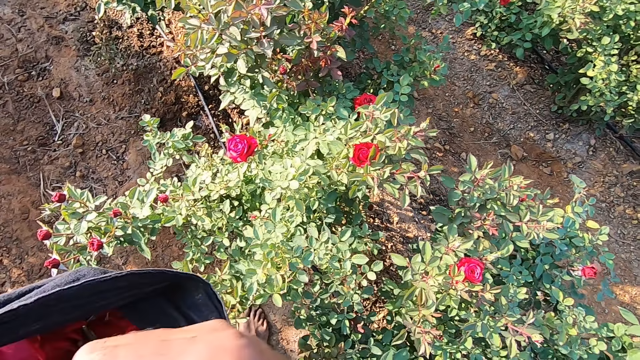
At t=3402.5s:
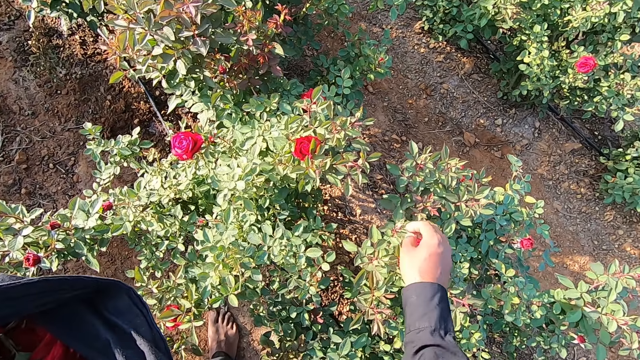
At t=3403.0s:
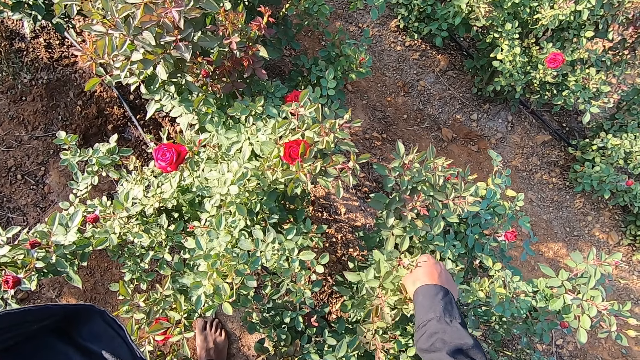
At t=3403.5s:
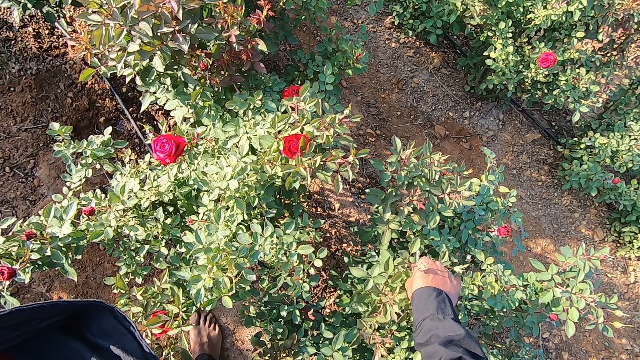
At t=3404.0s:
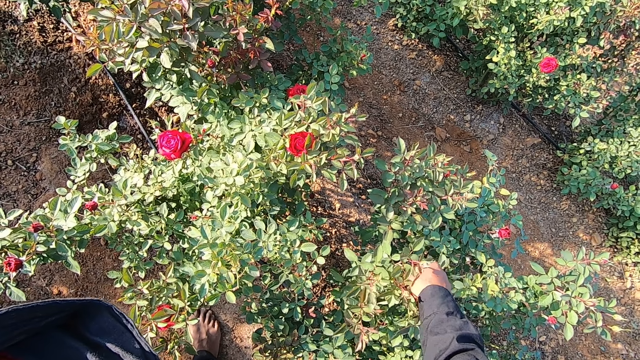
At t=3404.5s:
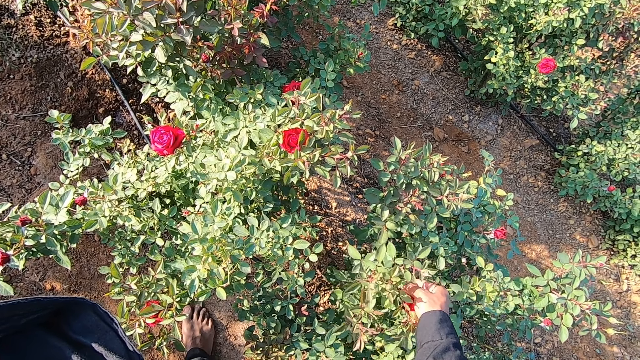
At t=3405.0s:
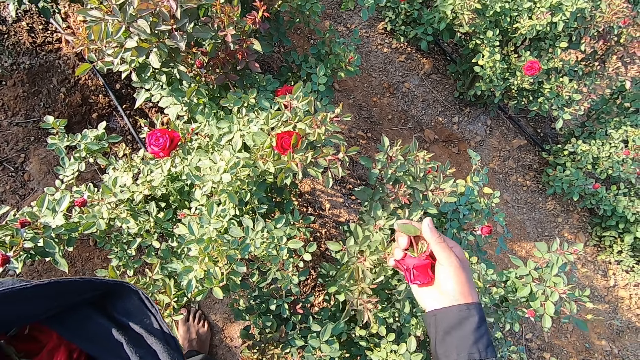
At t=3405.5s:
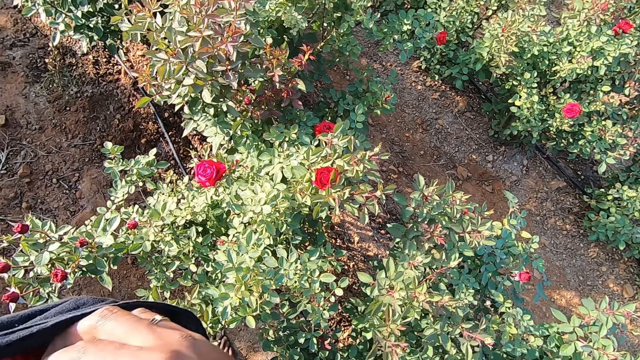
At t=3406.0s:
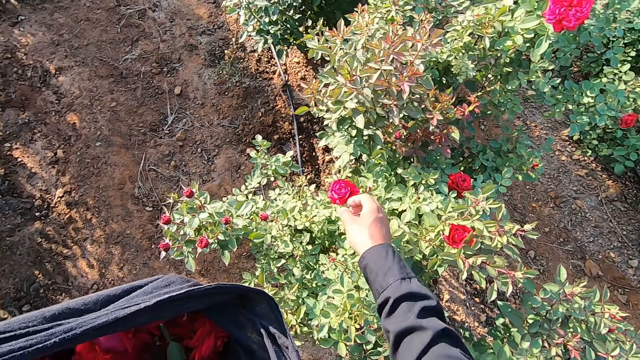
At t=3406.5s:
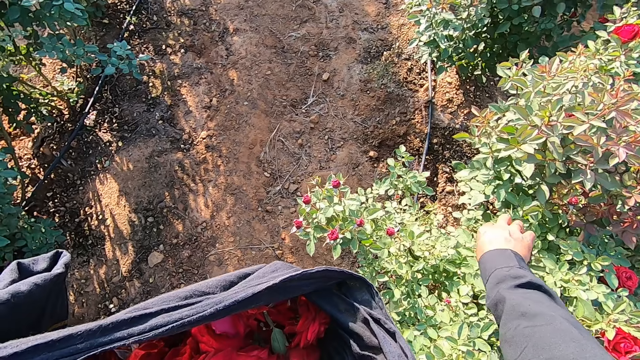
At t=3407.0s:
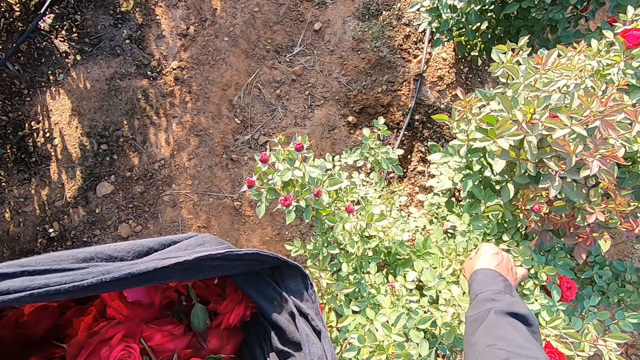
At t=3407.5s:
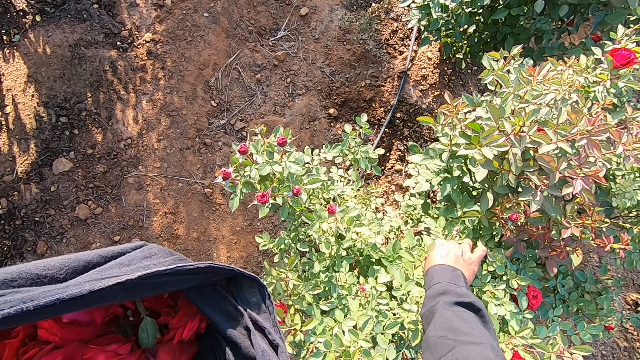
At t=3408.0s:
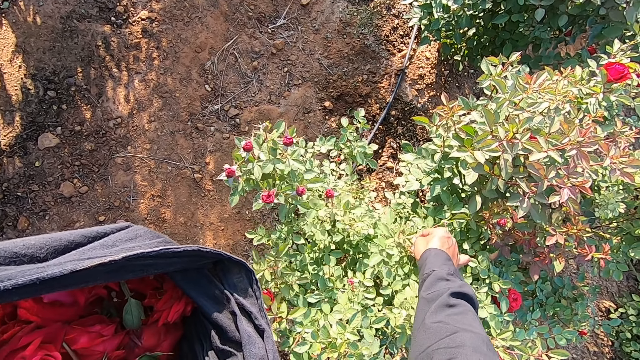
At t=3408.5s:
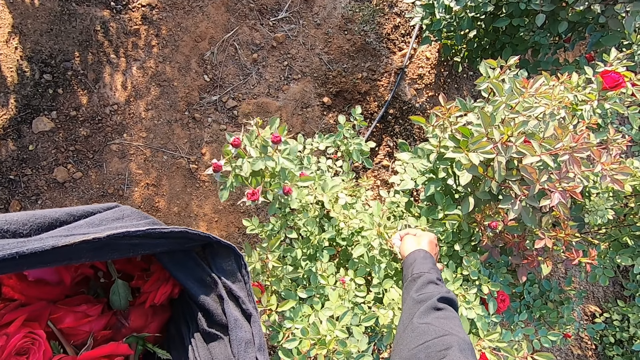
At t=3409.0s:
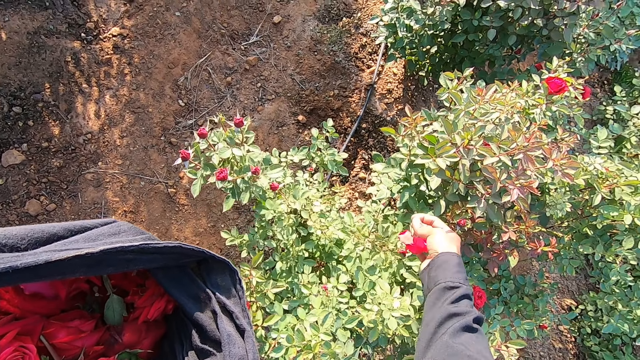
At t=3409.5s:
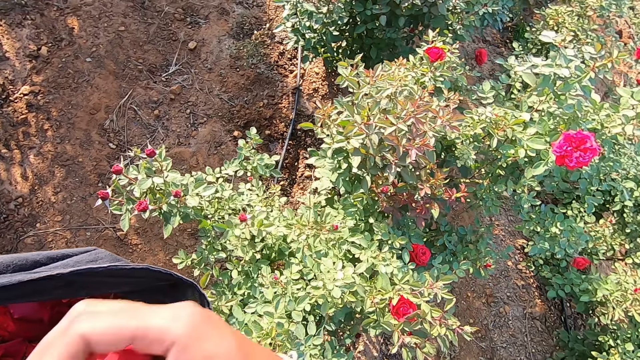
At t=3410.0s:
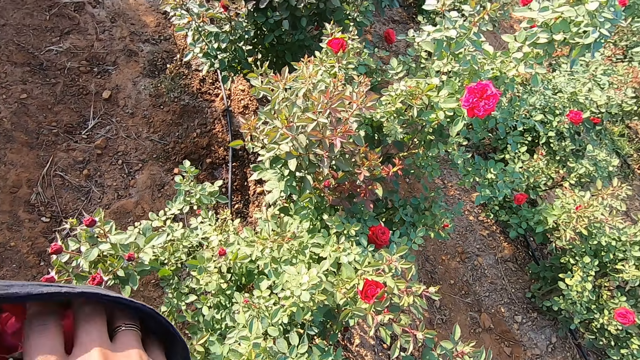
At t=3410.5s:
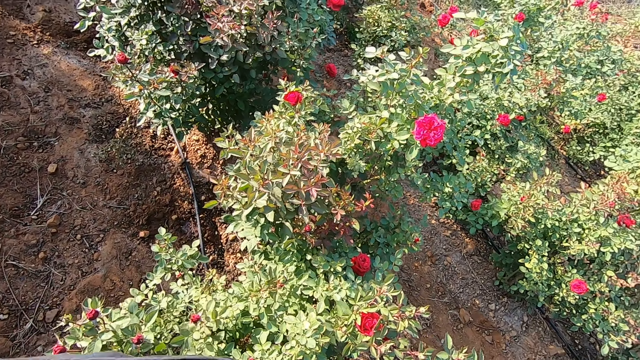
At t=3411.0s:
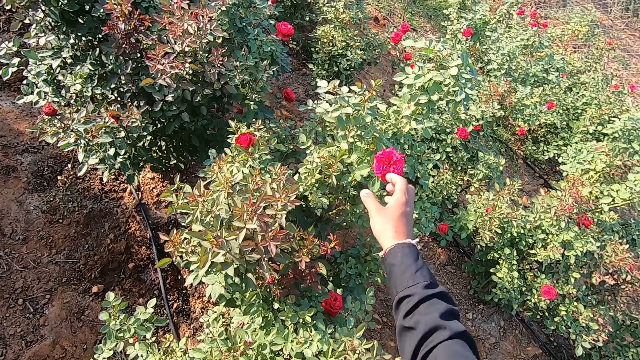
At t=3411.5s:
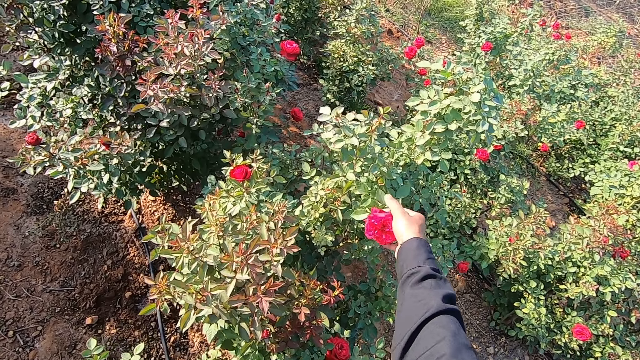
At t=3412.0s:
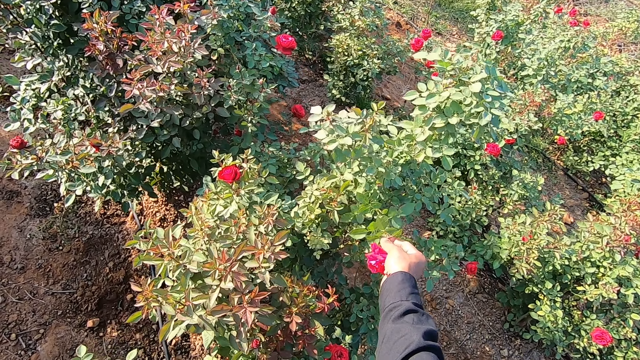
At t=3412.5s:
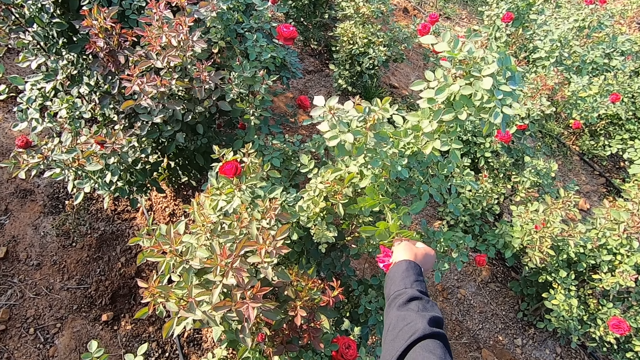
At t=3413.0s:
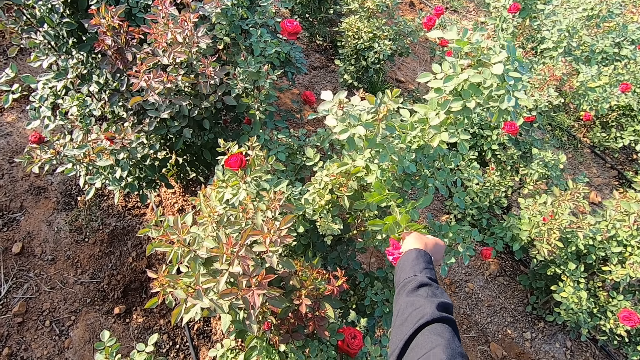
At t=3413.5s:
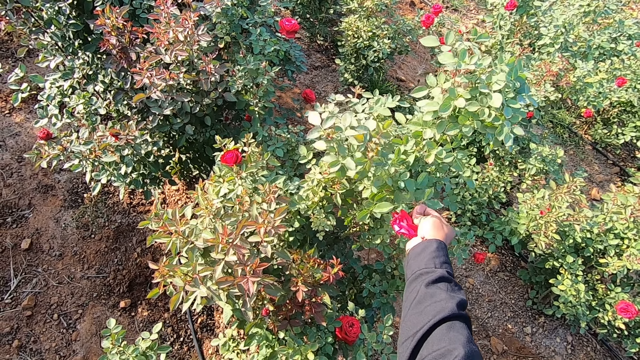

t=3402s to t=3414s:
The camera wearer drops the flower in the cloth with his right hand. He plucks a flower from the plant with his right hand. He drops the flower in the cloth with his right hand. He plucks the flower from the plant with his right hand. He drops the flower in the cloth with his right hand. He plucks the flower from the plant with his right hand.

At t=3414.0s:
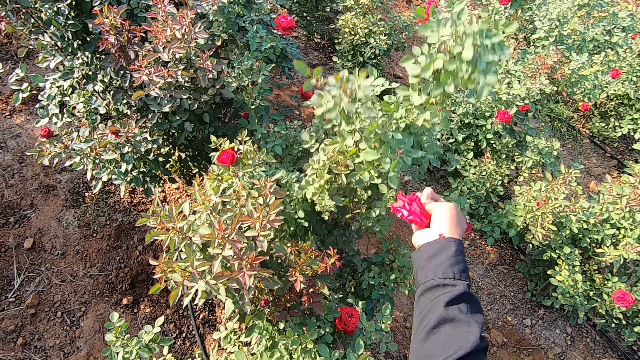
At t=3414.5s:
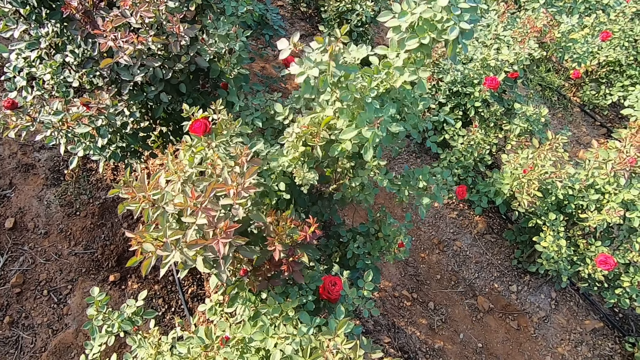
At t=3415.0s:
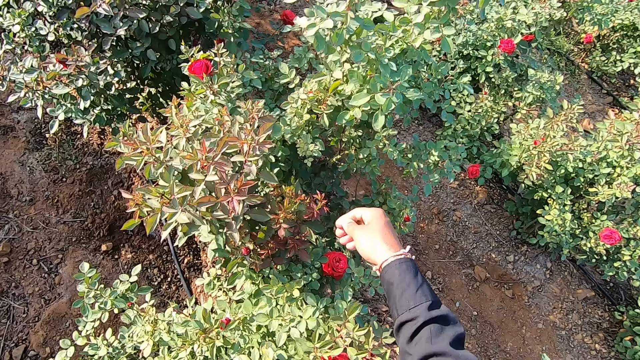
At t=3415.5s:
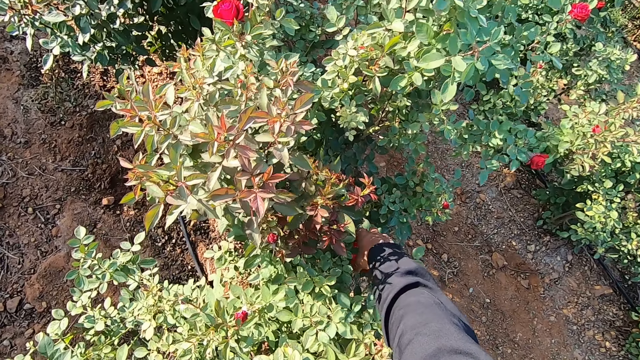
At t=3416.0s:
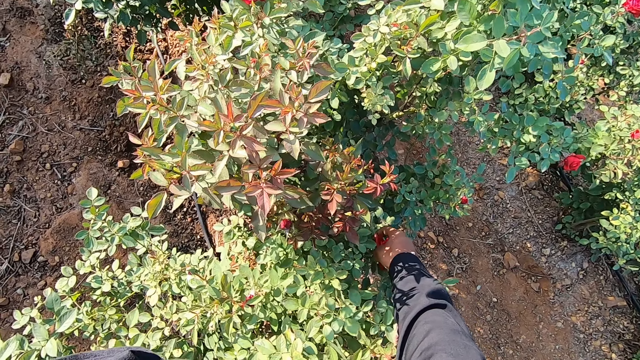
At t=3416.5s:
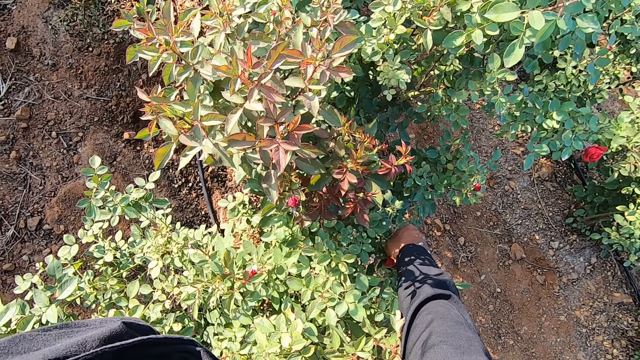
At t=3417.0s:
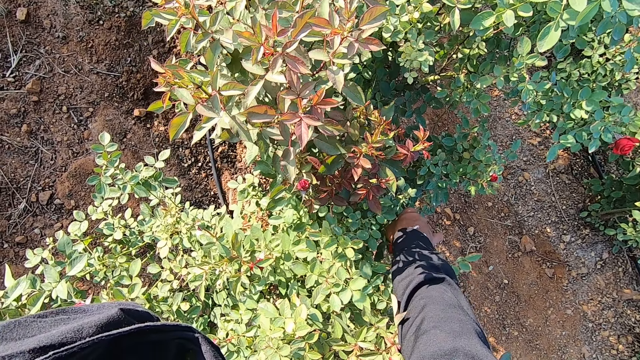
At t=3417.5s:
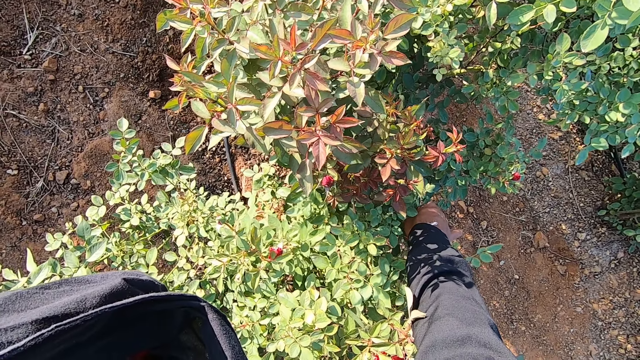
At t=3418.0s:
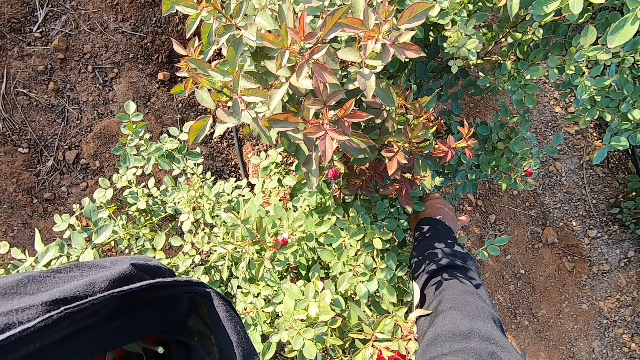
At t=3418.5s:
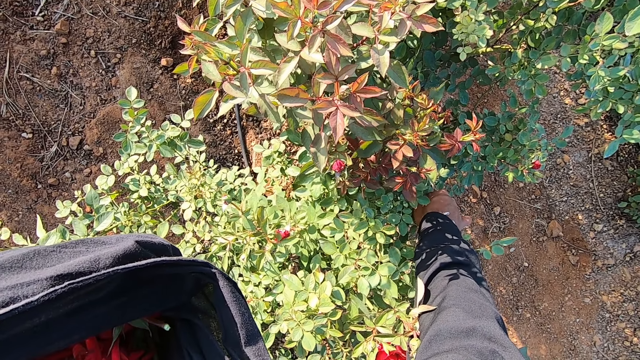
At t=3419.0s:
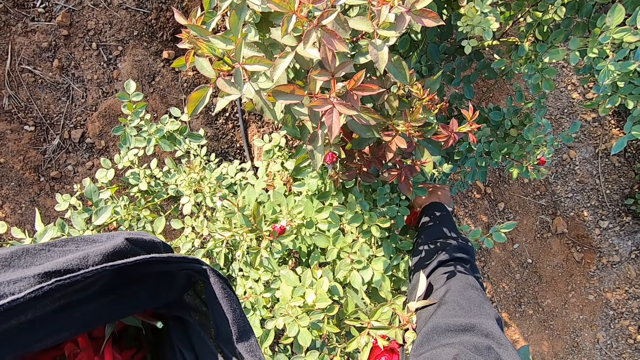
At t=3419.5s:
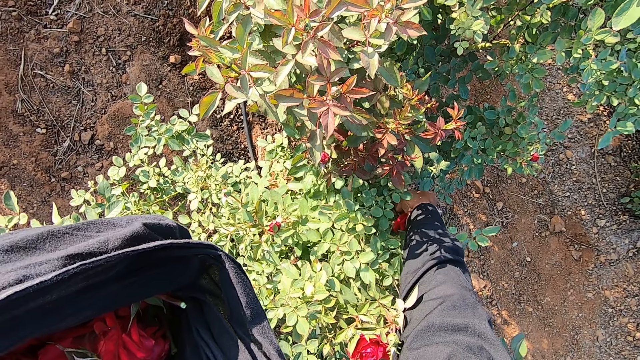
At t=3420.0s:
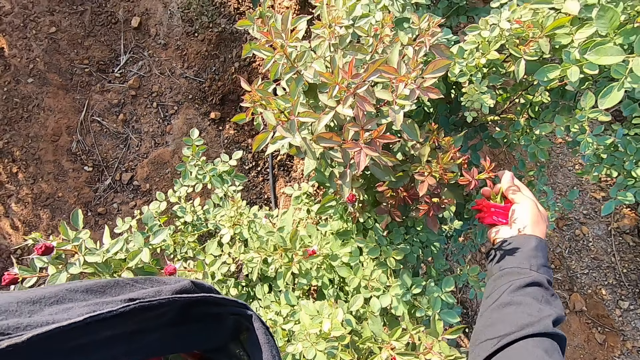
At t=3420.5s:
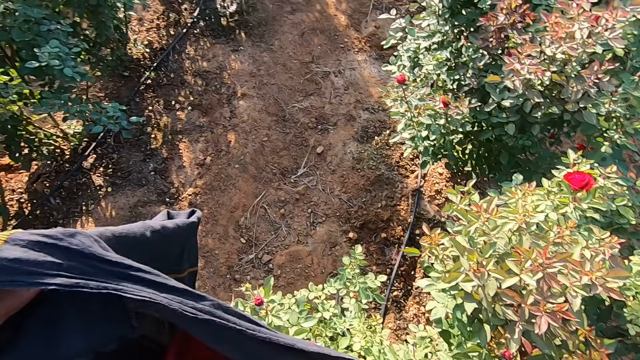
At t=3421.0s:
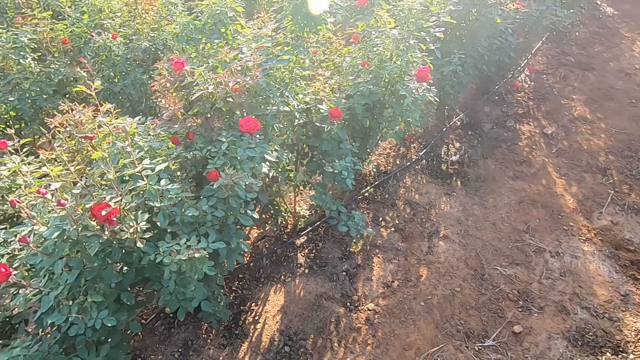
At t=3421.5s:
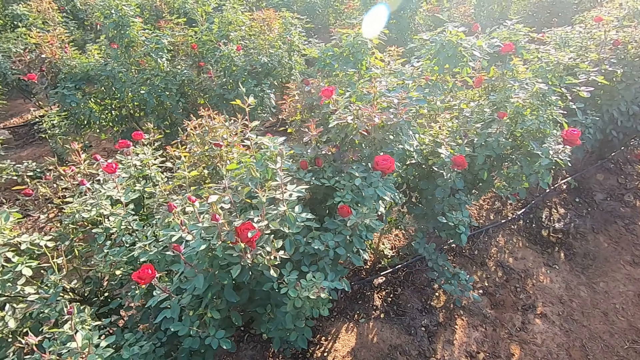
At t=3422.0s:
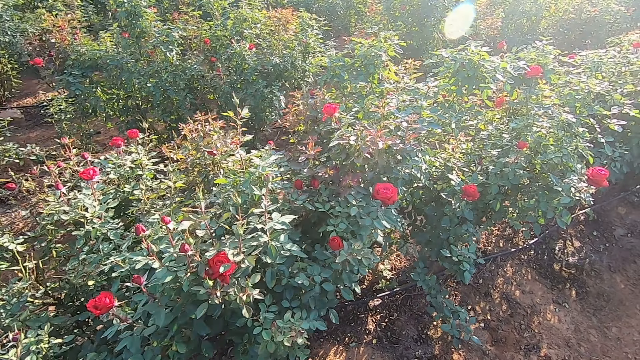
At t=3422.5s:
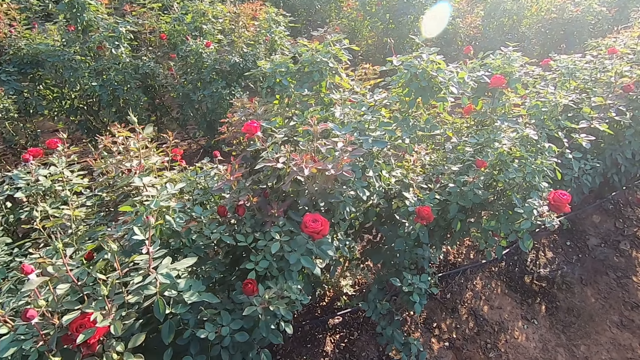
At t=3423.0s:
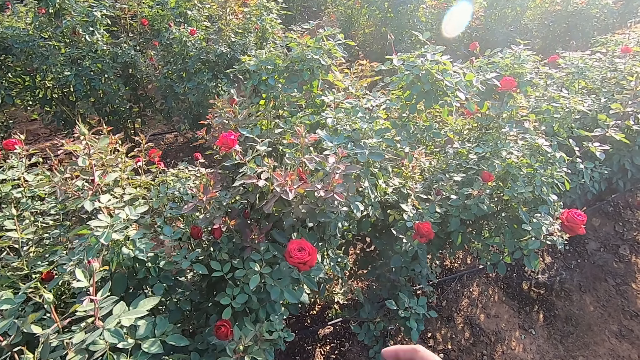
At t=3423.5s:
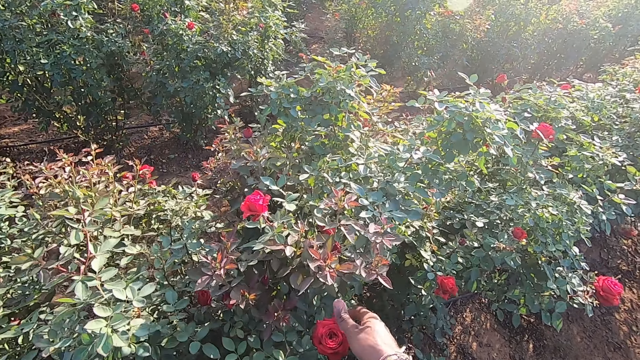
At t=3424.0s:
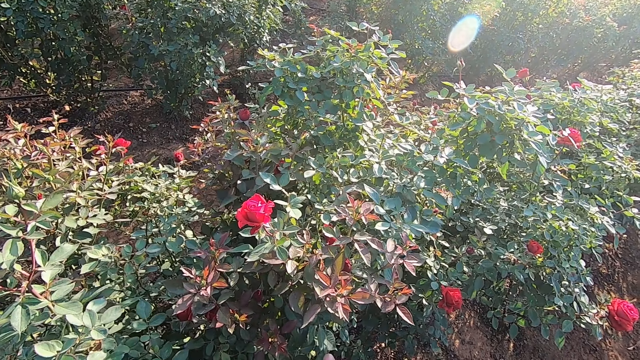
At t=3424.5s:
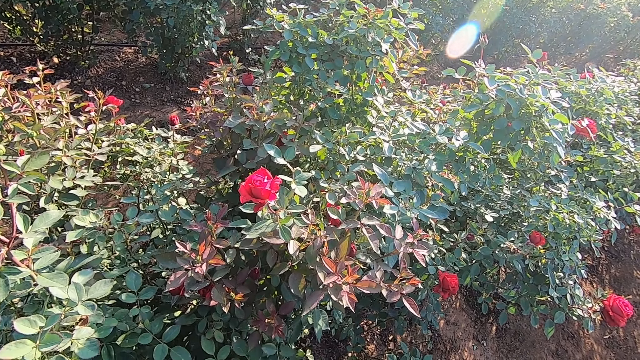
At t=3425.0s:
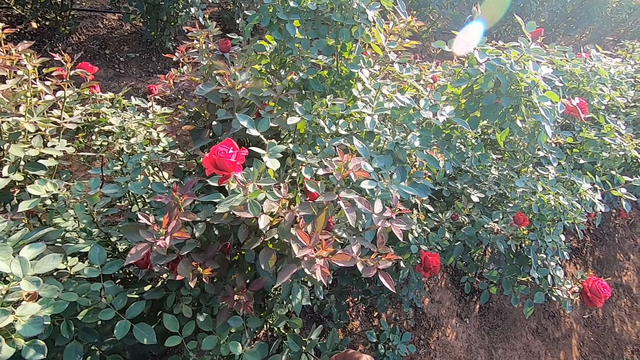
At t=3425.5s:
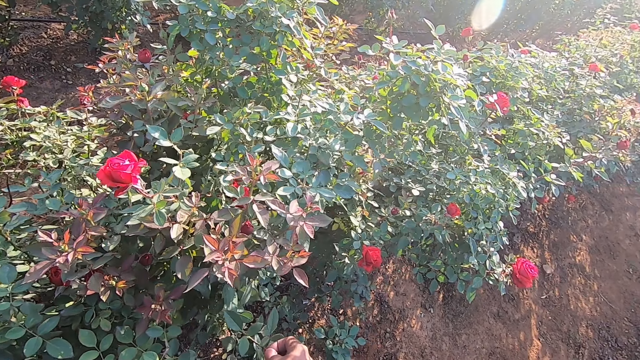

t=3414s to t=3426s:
The camera wearer plucks a flower from the plant with his right hand. He drops the flower in the cloth with his right hand. He looks around. He plucks the flower from the plant with his right hand. He talks with a person.
